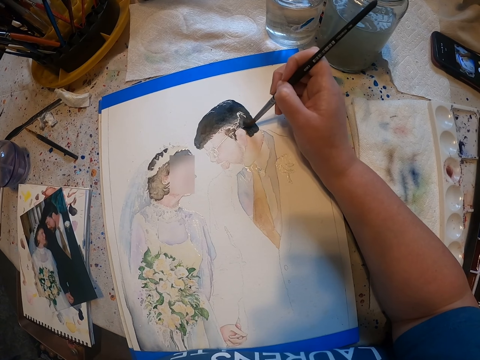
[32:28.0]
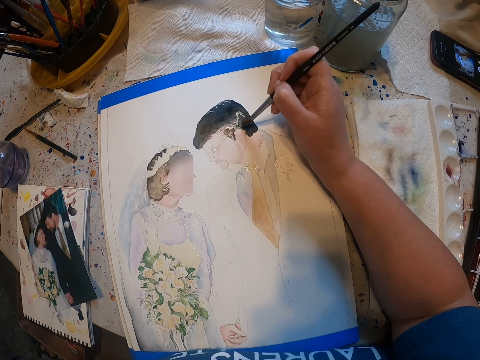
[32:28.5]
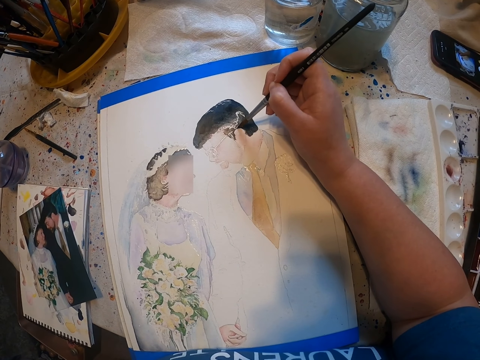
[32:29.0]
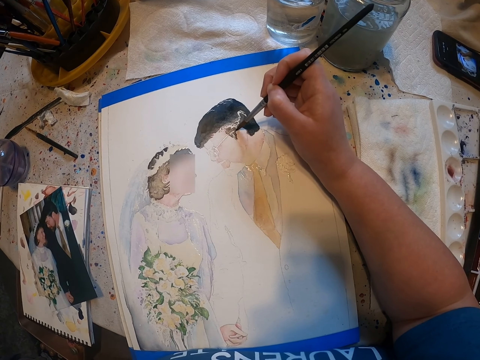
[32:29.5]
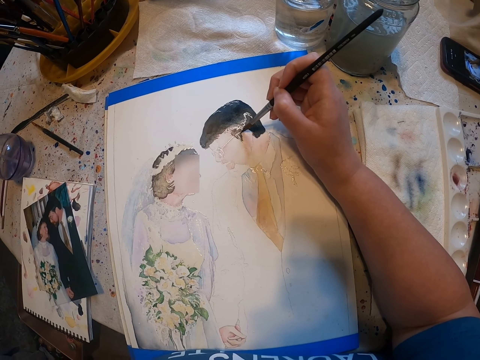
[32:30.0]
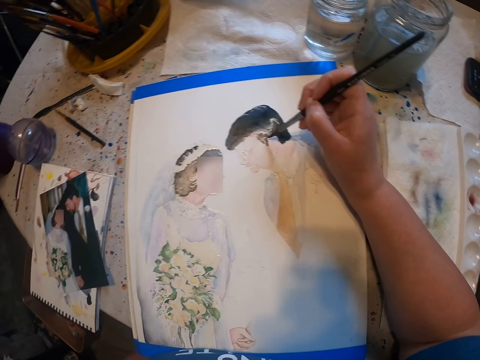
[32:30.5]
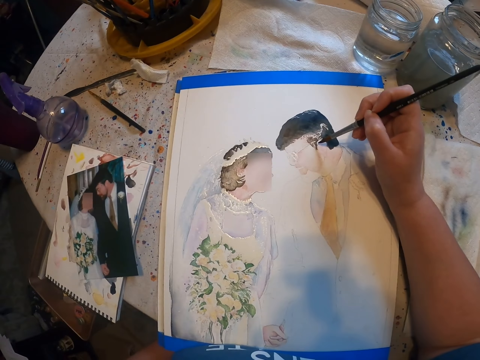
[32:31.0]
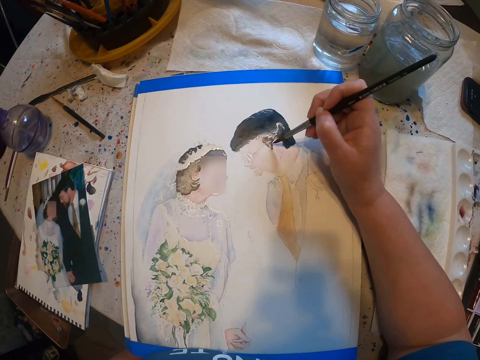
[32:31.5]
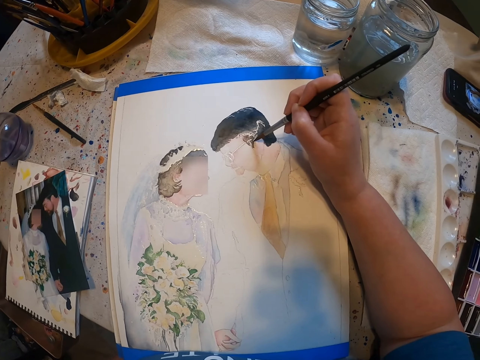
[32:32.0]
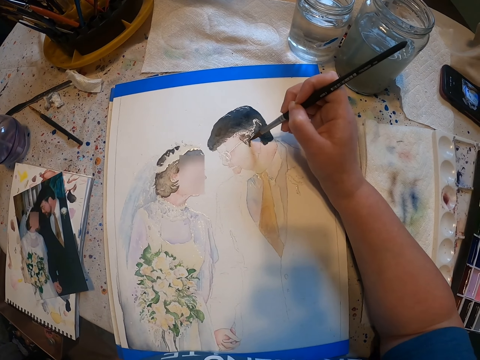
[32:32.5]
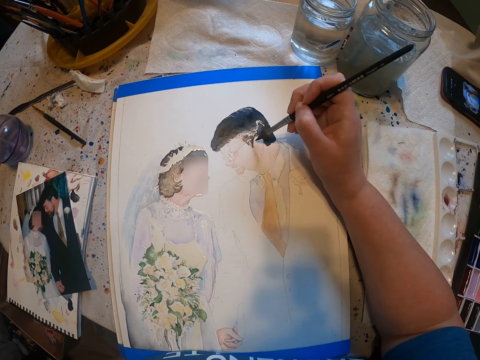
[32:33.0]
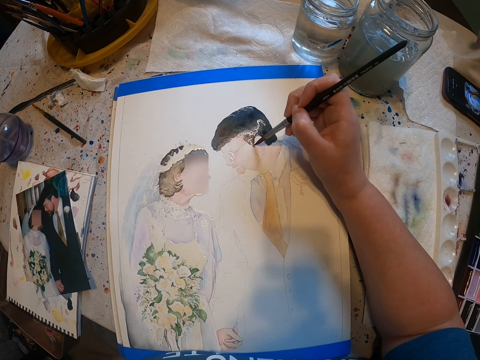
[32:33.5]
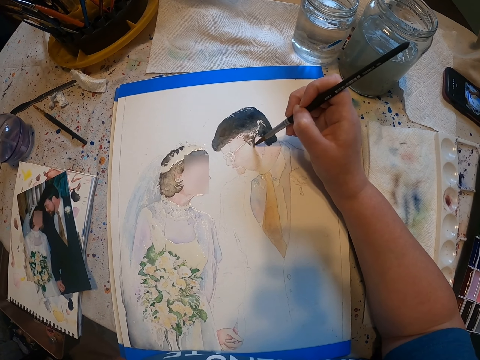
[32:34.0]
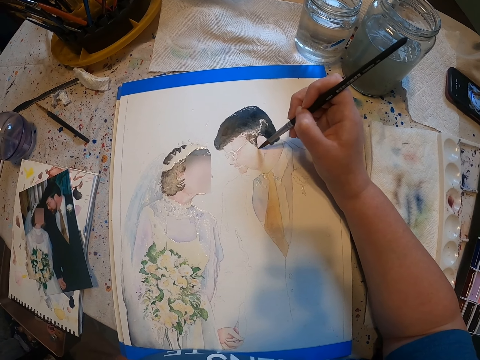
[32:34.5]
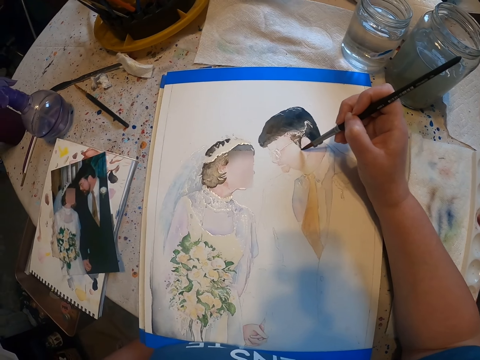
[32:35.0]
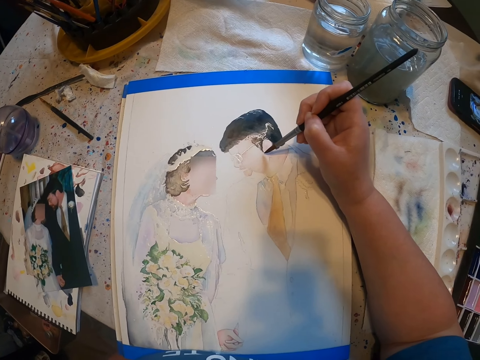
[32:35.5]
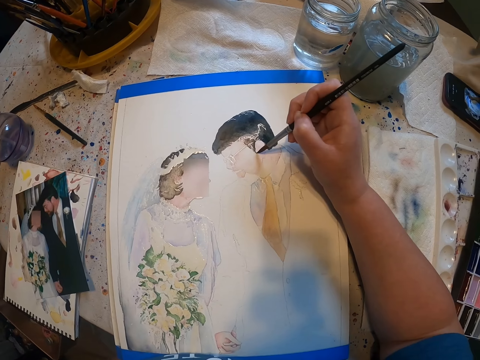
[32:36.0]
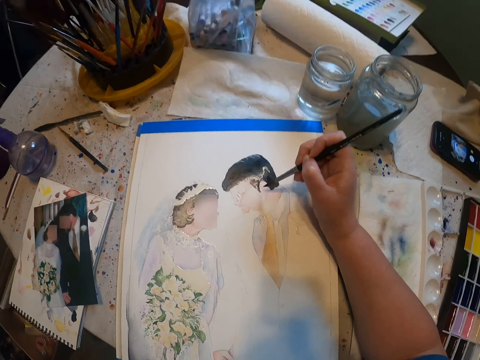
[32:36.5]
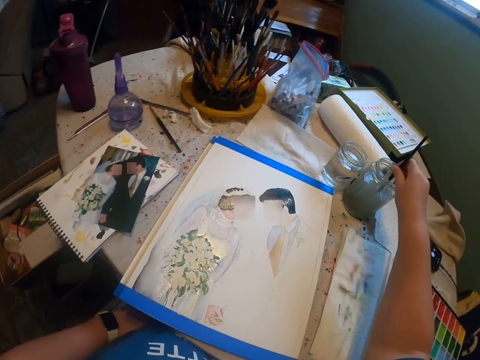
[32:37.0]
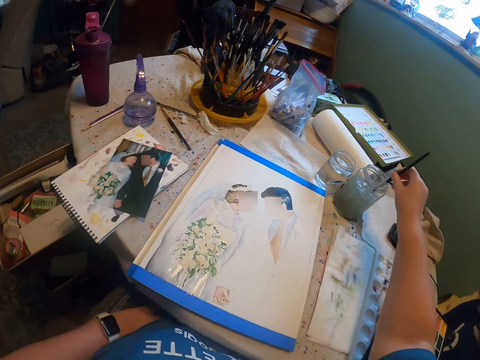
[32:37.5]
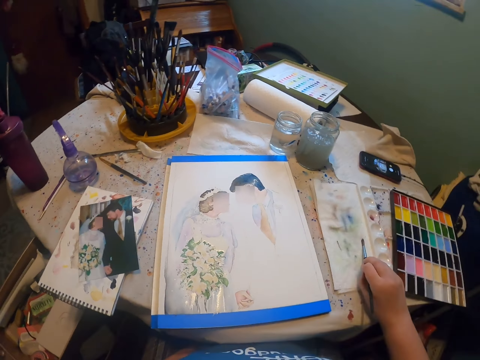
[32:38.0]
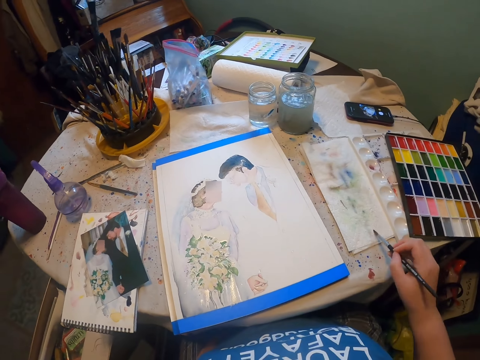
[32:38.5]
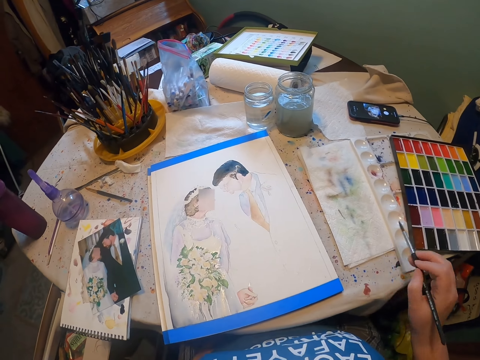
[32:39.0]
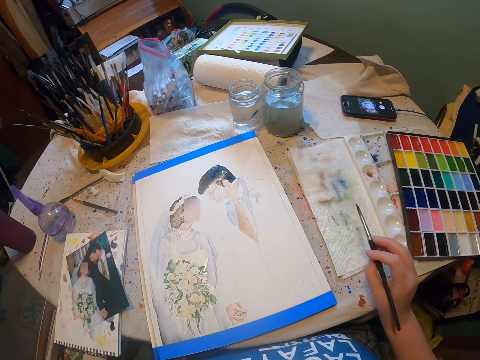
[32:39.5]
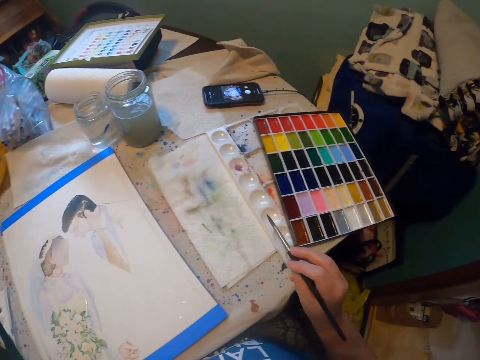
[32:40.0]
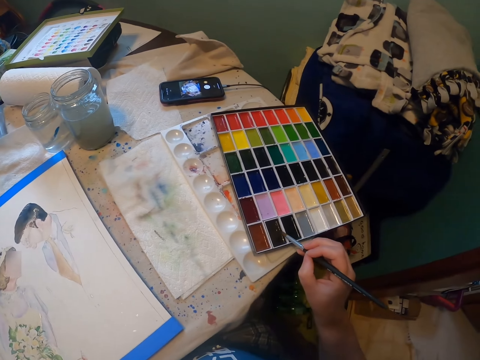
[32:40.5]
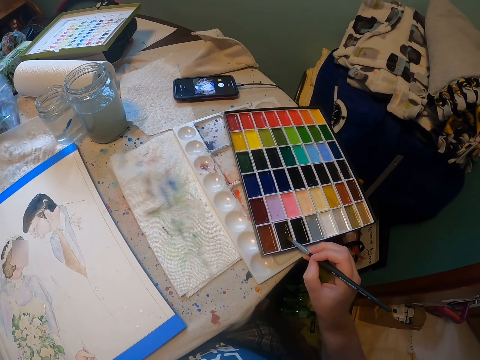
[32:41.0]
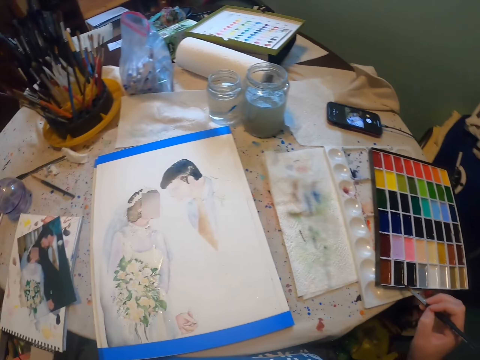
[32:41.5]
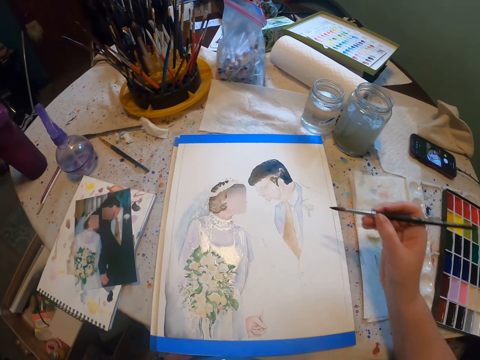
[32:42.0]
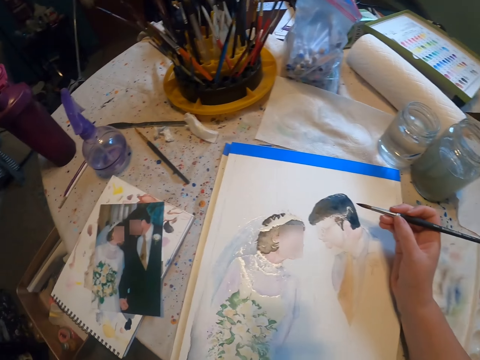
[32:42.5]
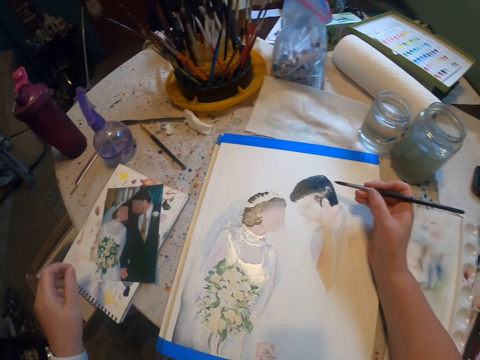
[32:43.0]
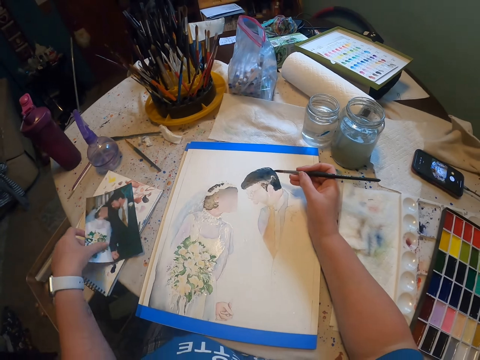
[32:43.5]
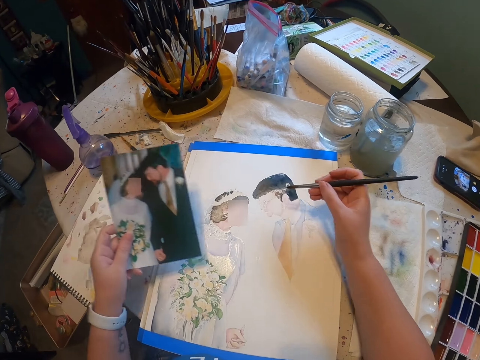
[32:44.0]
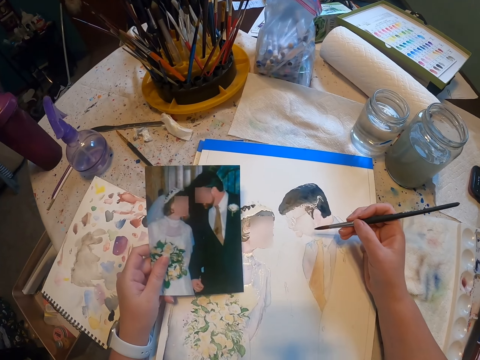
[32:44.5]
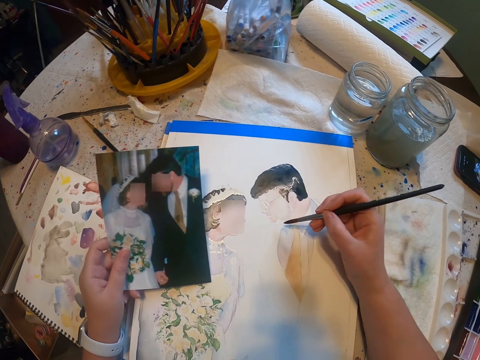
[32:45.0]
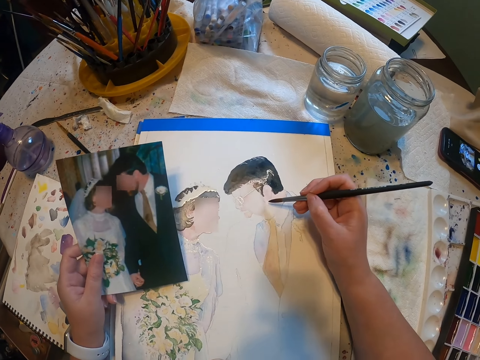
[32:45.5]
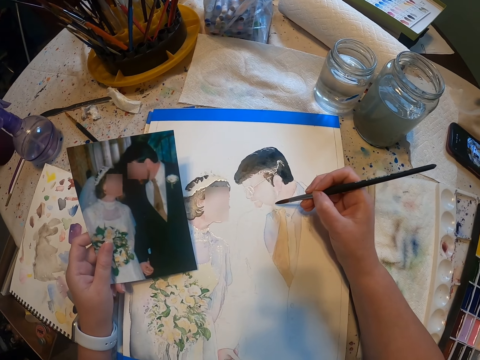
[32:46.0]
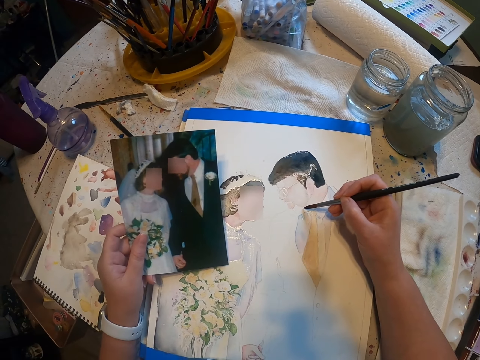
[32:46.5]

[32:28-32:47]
The camera wearer dips the paint brush in a water color. They reduce the paint from the paint brush. They wipe the brush. They dip the brush in the paint. They pick a picture from the book.

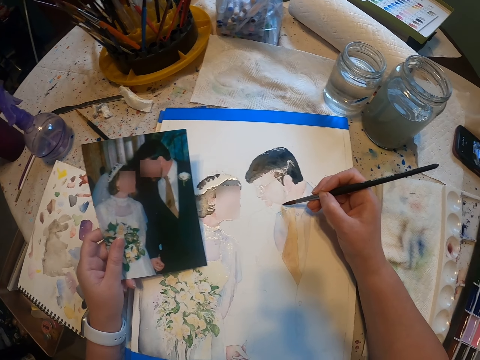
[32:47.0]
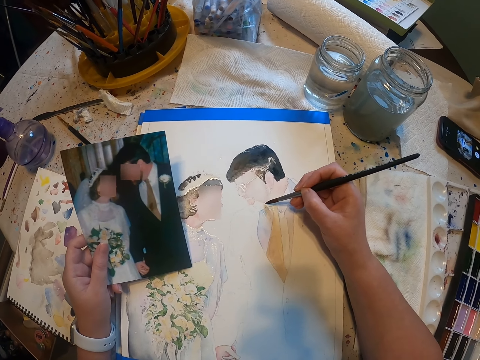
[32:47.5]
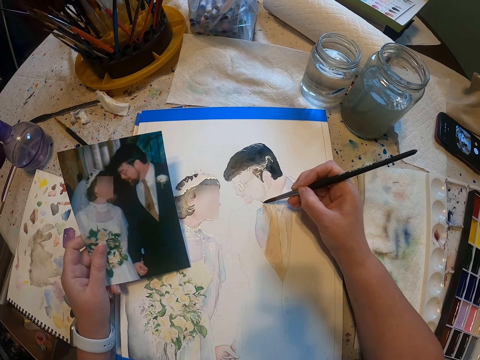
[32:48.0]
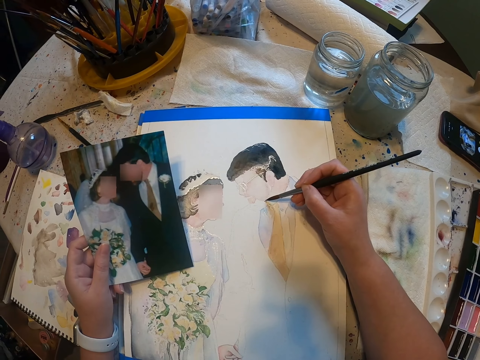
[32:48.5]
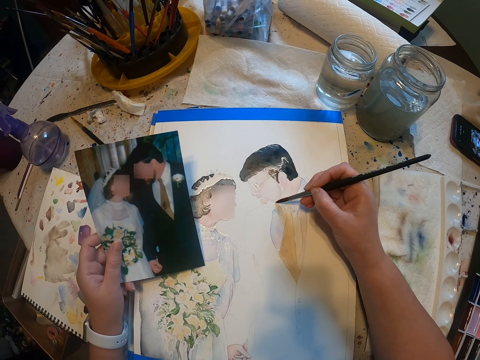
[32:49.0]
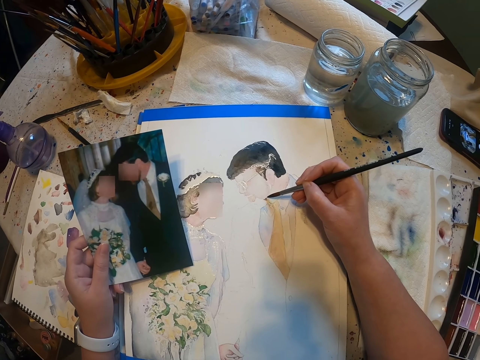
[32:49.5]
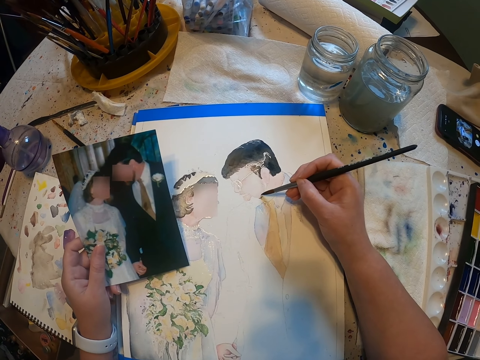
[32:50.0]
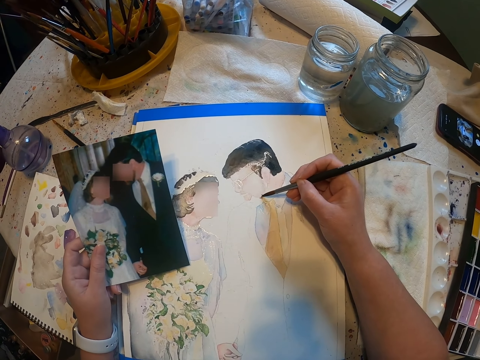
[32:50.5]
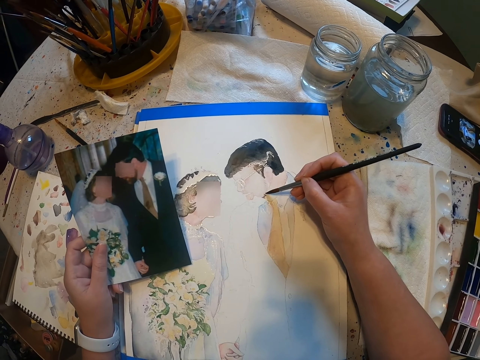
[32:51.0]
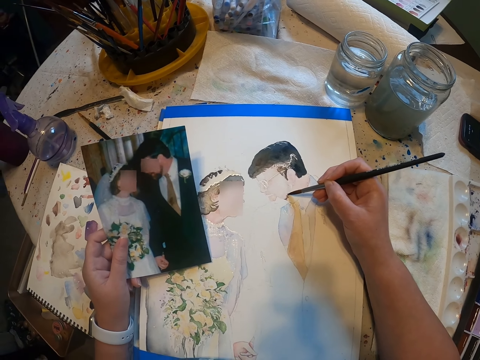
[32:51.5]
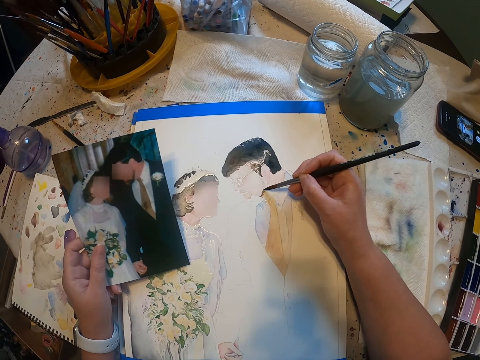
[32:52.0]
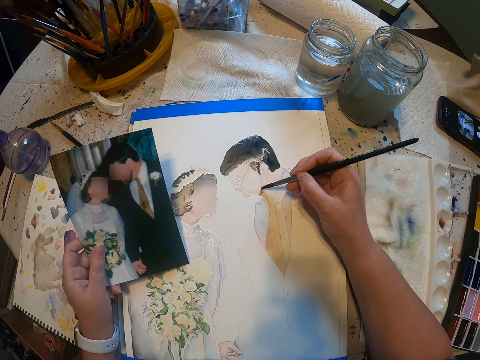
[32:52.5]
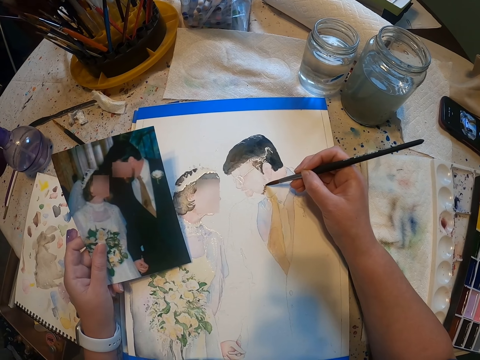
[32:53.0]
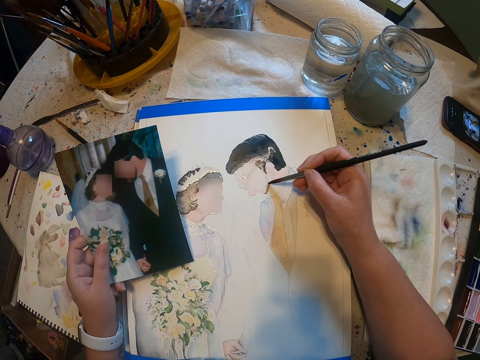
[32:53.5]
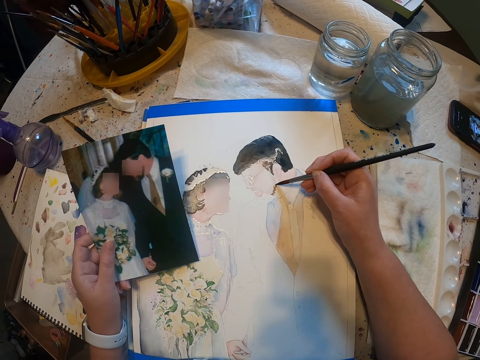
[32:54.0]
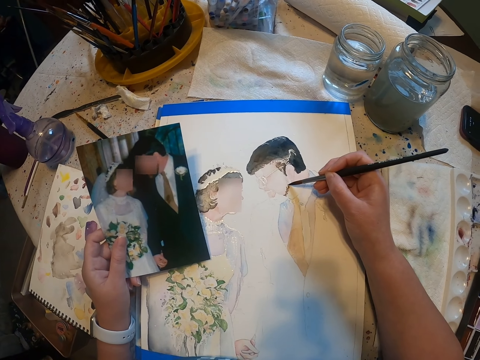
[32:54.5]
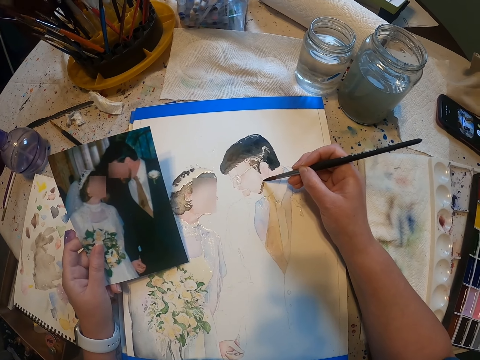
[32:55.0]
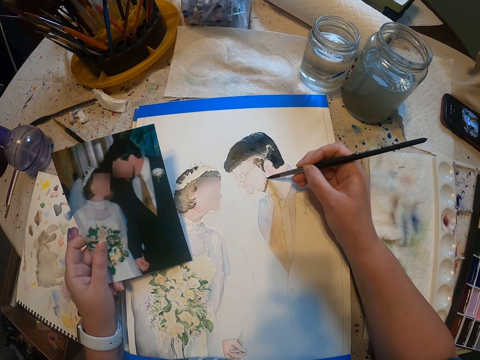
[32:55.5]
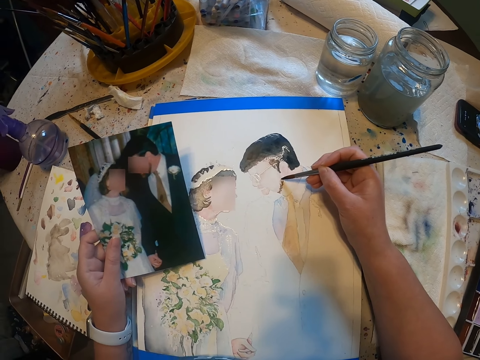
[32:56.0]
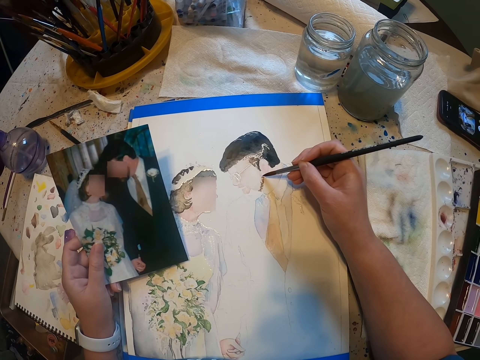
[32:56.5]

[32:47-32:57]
The camera wearer paints the sketch with the brush.
